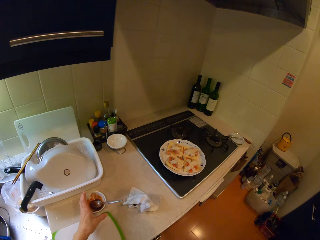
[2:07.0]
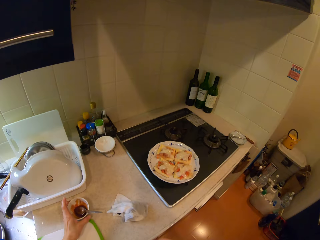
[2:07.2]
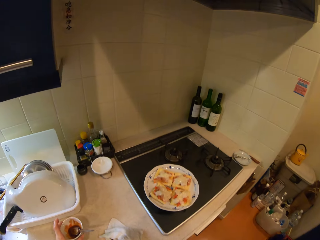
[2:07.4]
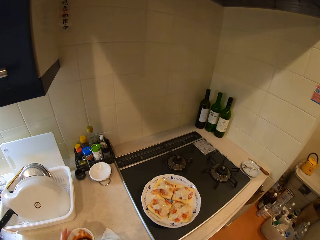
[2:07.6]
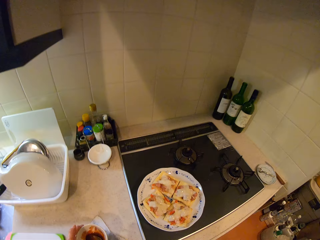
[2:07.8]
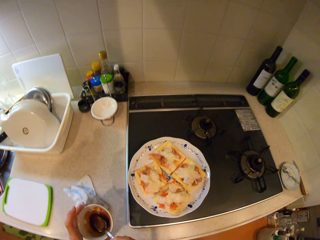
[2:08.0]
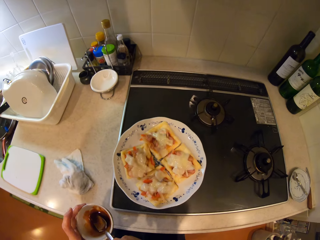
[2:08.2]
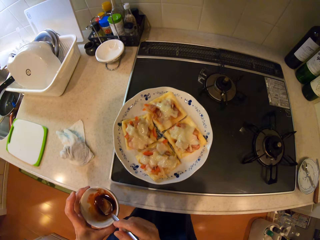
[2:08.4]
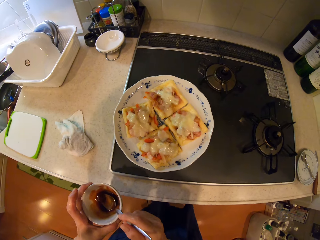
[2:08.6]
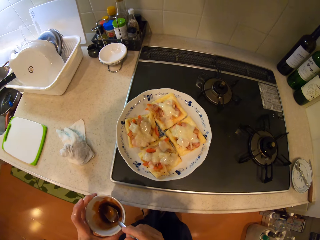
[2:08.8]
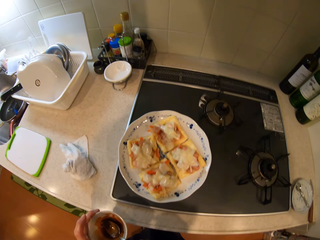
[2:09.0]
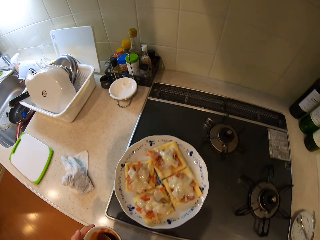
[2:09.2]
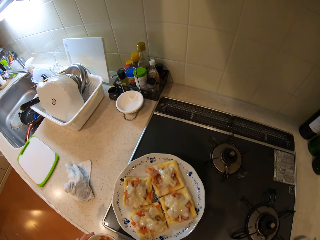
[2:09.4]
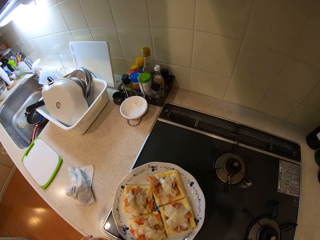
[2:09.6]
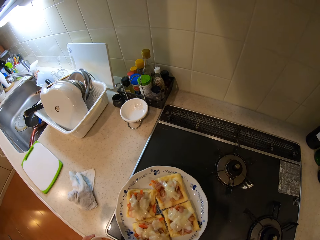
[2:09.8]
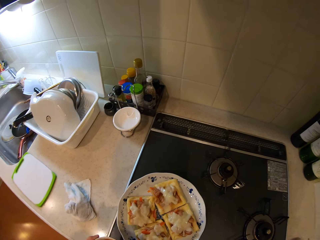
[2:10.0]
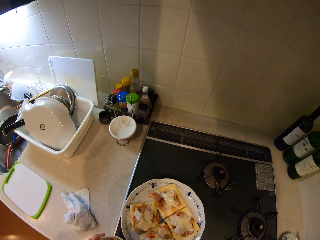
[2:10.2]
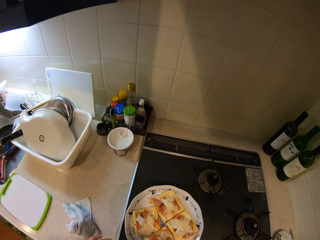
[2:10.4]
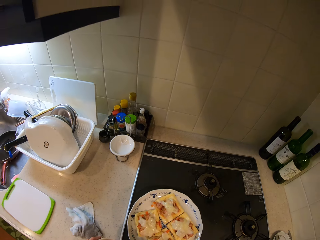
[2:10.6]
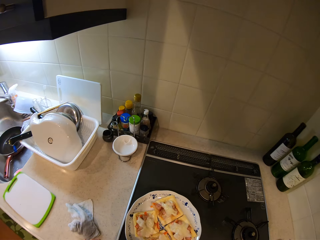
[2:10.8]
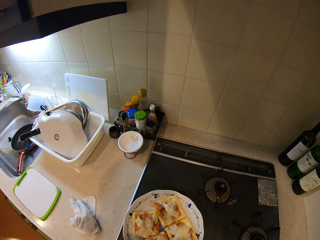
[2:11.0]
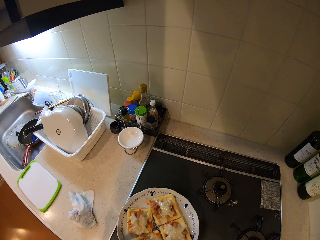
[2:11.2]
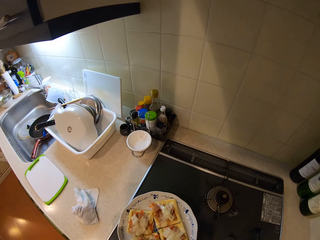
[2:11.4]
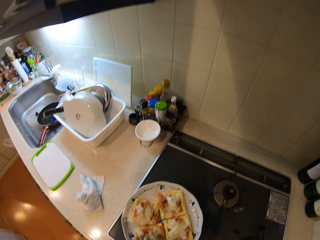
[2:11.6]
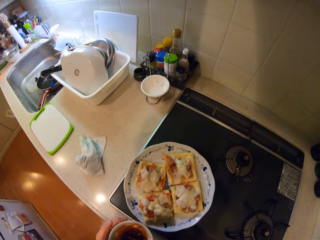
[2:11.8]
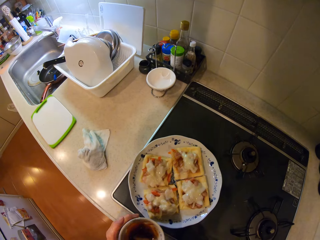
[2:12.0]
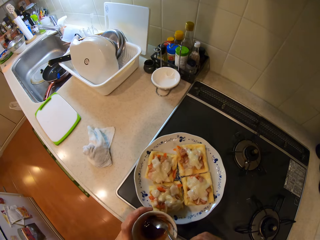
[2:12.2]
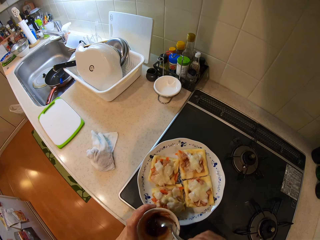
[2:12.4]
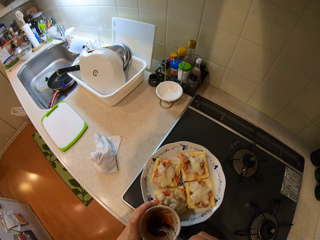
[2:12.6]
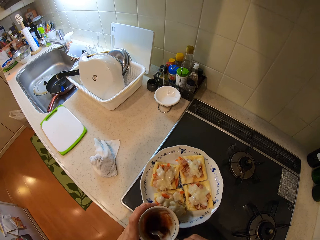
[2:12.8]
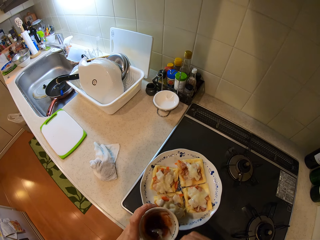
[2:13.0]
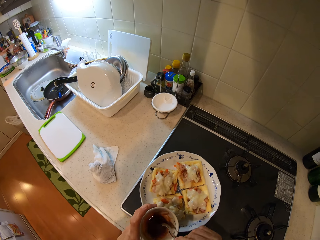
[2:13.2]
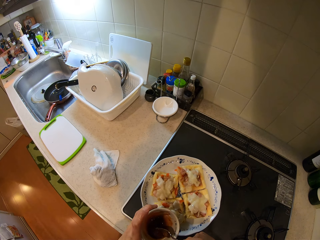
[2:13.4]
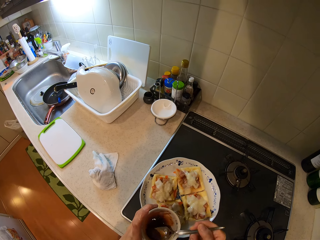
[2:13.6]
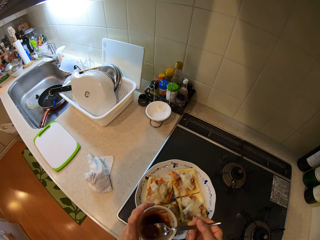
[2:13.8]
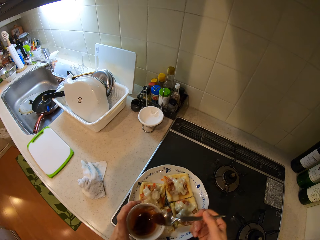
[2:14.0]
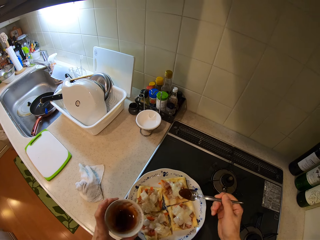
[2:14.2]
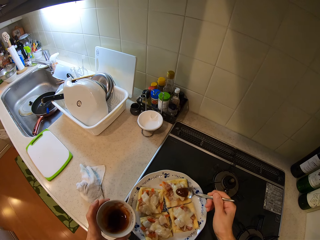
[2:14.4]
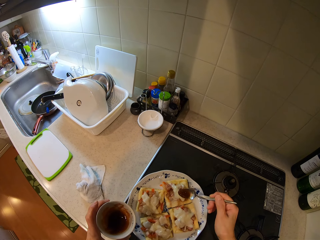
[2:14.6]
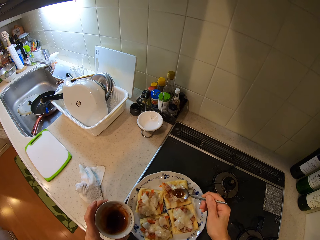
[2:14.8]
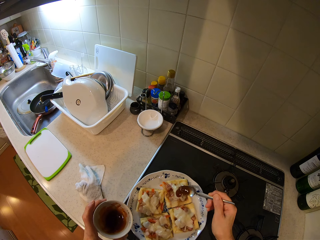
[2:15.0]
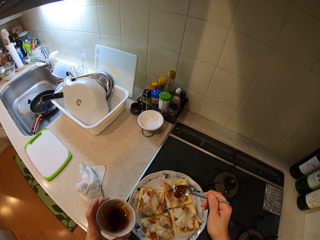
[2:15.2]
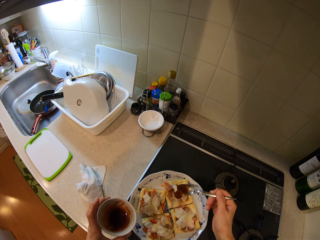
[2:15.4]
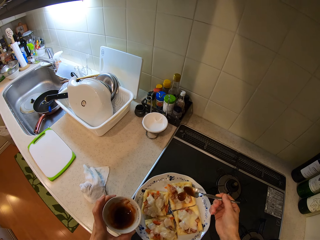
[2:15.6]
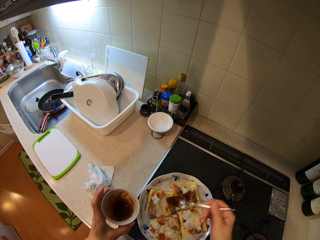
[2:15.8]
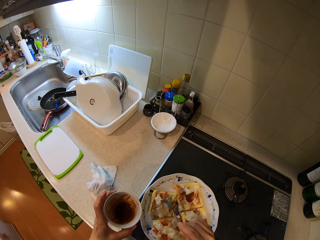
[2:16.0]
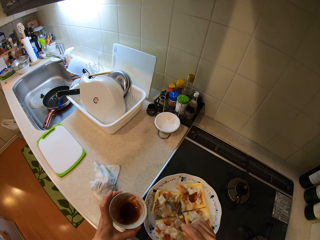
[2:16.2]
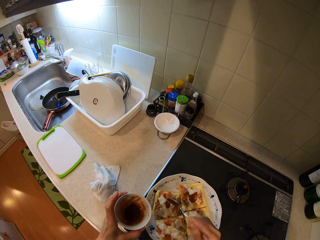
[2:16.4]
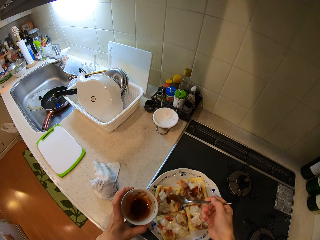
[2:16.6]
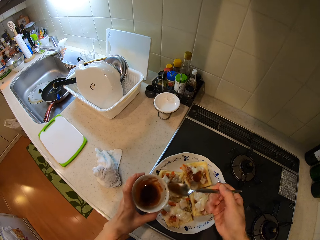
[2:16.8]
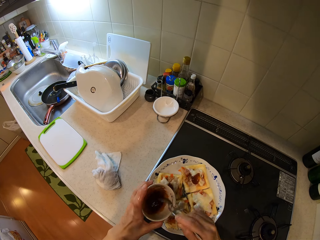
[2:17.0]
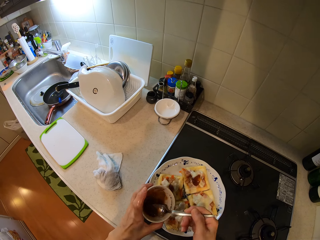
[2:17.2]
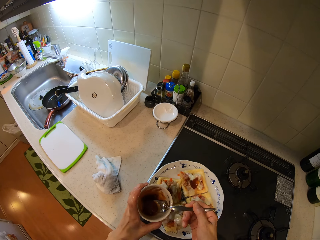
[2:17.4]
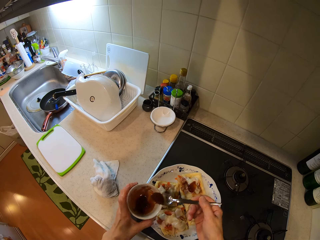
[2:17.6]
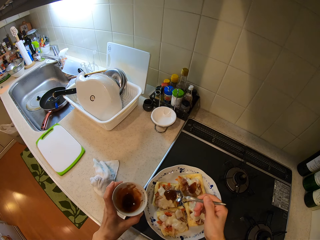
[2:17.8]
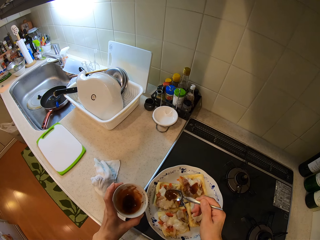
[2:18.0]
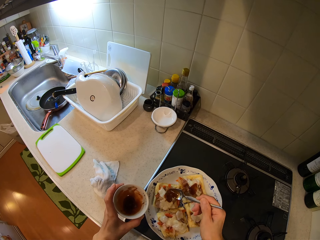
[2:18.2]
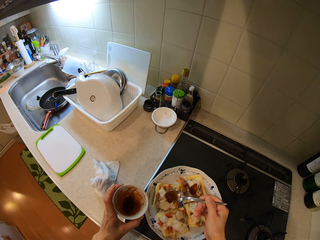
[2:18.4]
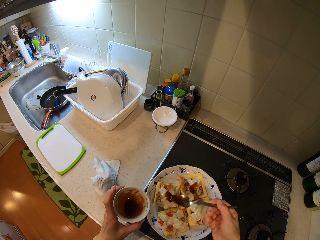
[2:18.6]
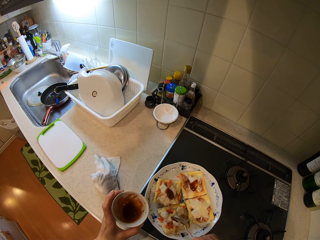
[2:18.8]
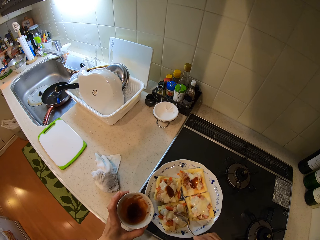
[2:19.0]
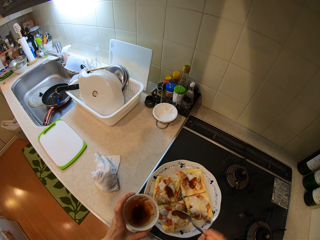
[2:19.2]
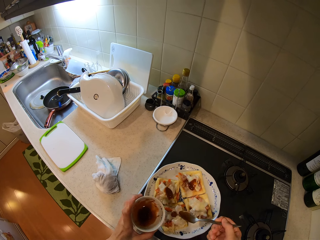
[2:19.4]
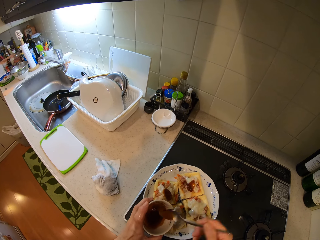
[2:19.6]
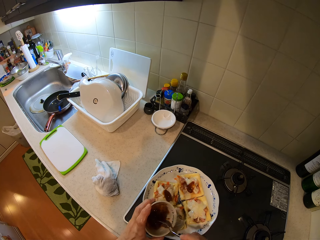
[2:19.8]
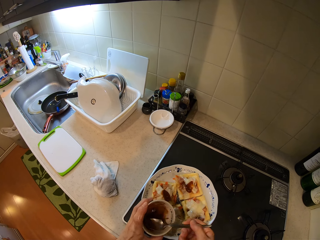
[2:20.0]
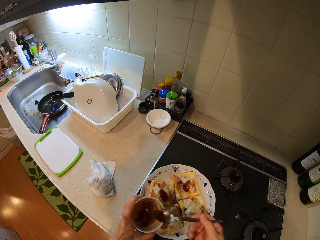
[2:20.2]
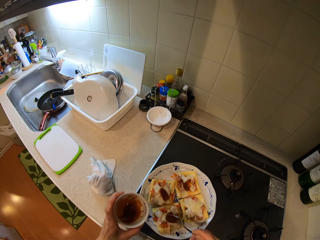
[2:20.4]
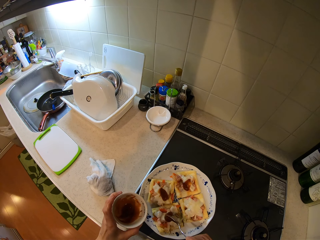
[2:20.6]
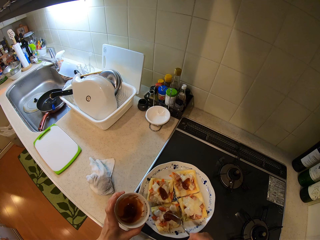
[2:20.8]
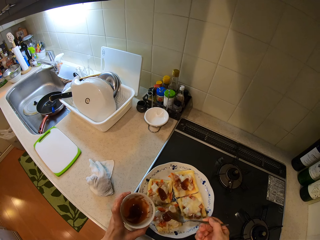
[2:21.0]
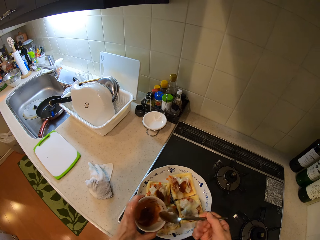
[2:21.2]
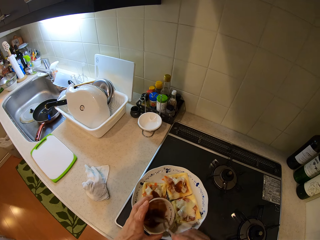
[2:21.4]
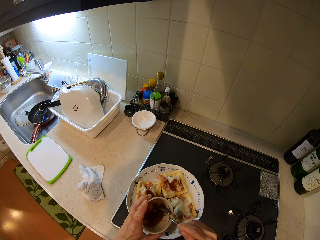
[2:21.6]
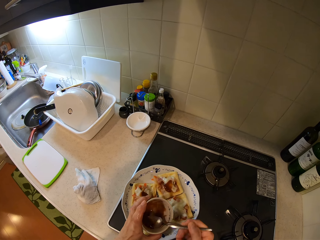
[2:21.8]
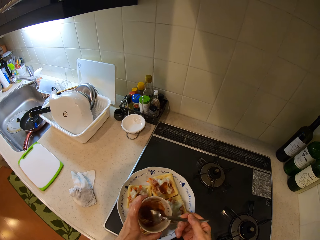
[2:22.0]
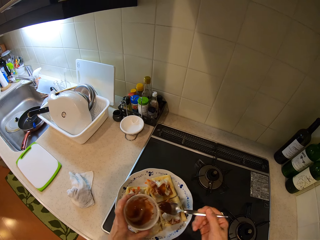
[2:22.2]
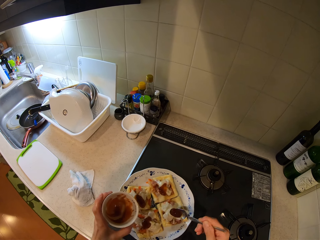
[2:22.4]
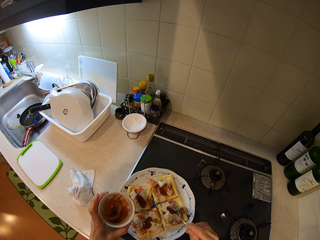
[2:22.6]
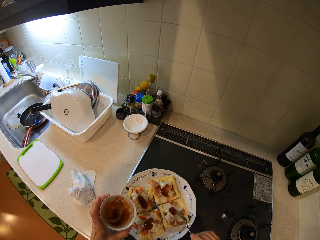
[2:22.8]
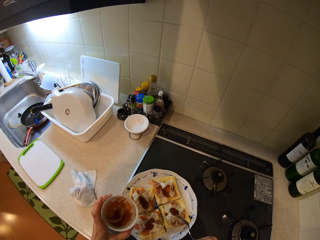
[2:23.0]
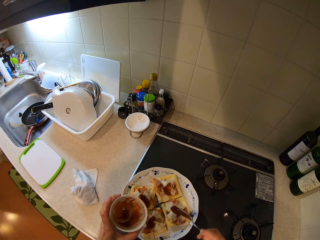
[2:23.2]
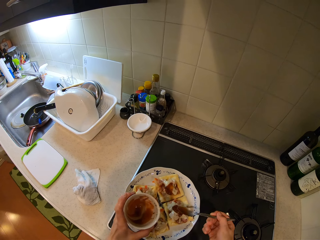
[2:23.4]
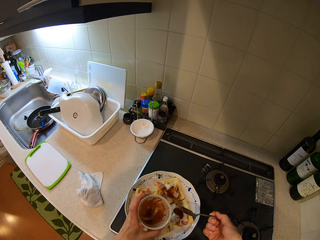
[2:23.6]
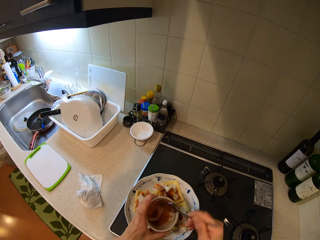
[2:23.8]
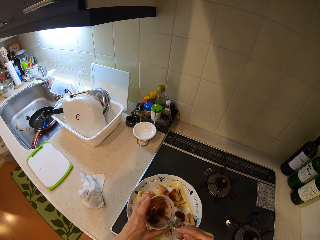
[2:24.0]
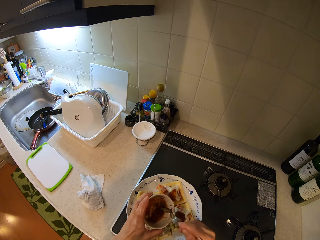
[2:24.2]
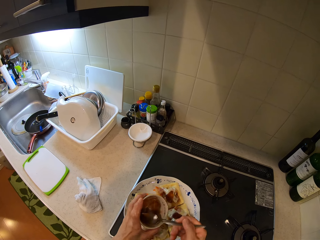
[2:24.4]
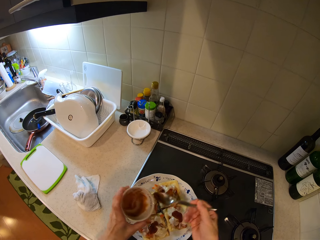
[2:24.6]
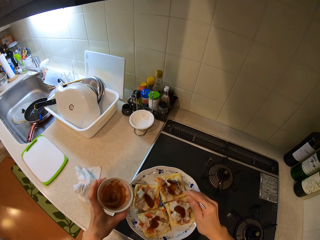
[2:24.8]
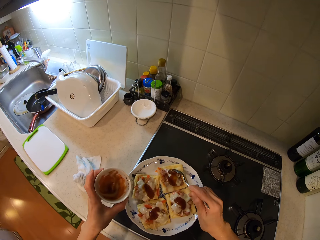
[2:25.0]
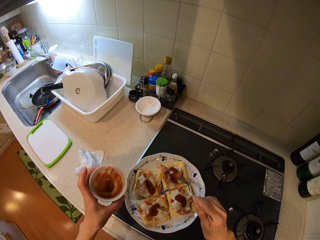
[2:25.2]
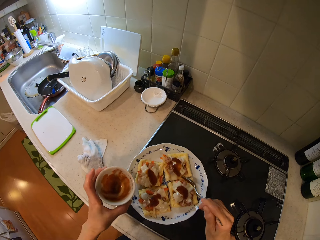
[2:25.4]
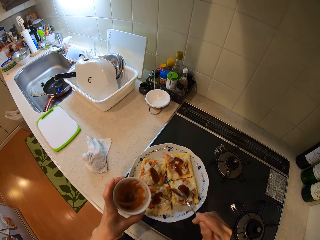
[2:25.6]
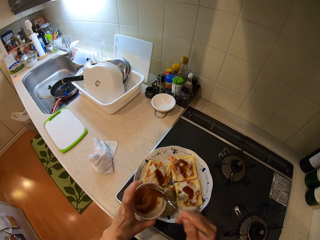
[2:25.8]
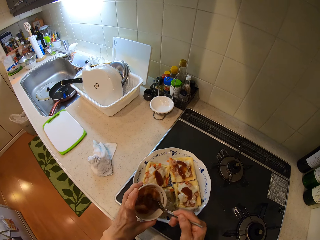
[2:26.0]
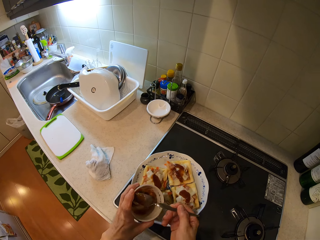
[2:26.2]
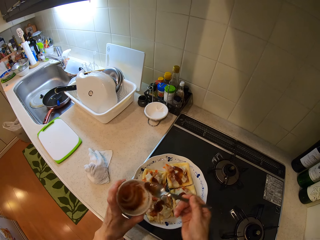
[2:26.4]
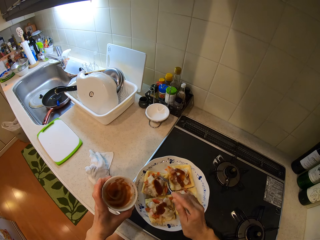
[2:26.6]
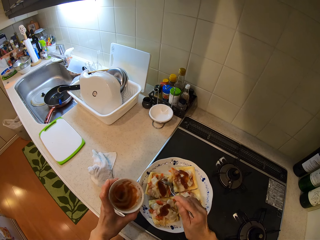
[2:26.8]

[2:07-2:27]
The camera wearer picks up a cup of jam from the table with his left hand. He looks around the cooking area. He takes jam from the cup with a spoon. He pours the jam on the sandwich in the plate with the spoon in his right hand. He takes jam from the cup with the spoon. He pours the jam on the sandwich in the plate with the spoon in his right hand. He takes jam from the cup with the spoon. He pours the jam on the sandwich in the plate with the spoon in his right hand. He takes jam from the cup with the spoon. He pours the jam on the sandwich in the plate with the spoon in his right hand. He takes jam from the cup with the spoon. He pours the jam on the sandwich in the plate with the spoon in his right hand. He takes jam from the cup with the spoon.

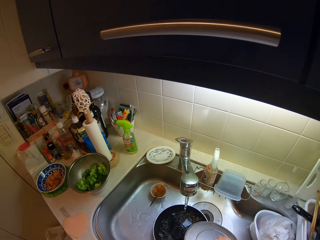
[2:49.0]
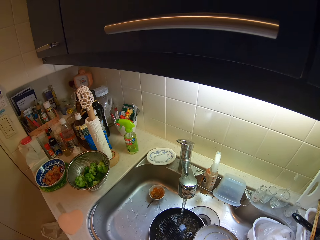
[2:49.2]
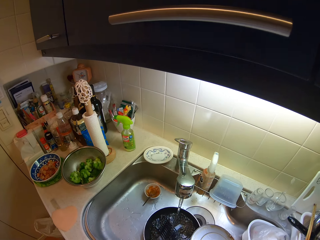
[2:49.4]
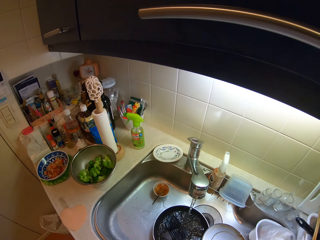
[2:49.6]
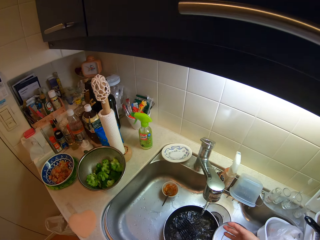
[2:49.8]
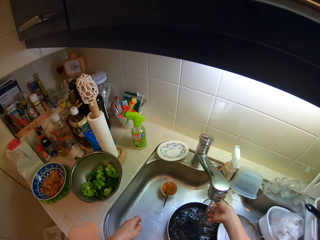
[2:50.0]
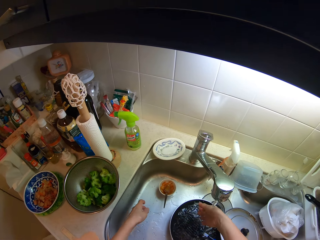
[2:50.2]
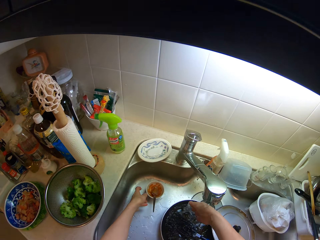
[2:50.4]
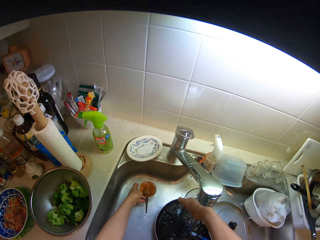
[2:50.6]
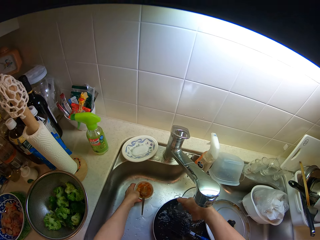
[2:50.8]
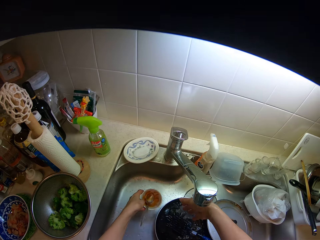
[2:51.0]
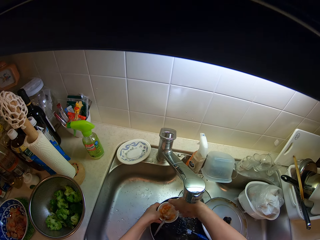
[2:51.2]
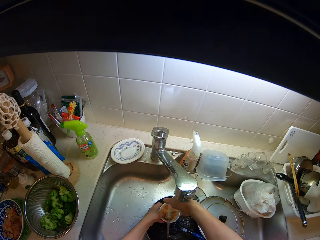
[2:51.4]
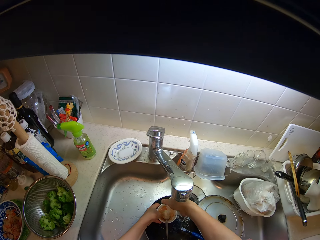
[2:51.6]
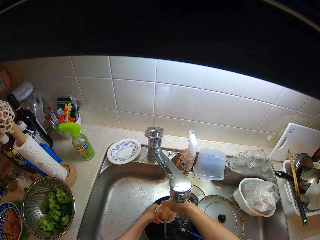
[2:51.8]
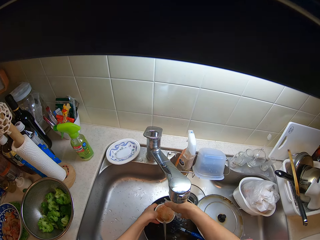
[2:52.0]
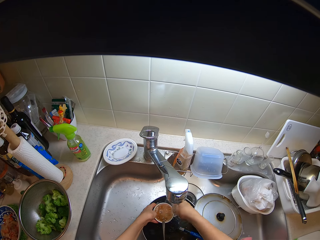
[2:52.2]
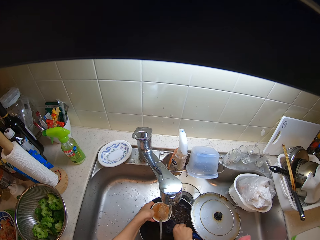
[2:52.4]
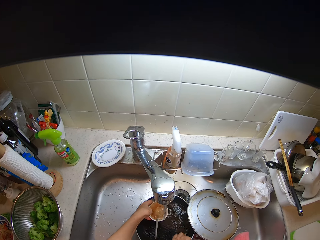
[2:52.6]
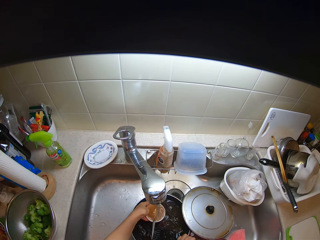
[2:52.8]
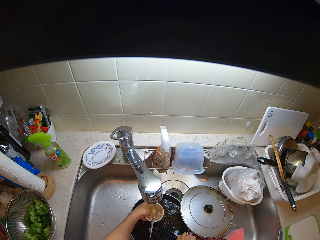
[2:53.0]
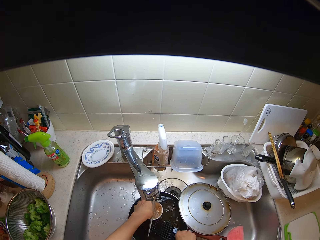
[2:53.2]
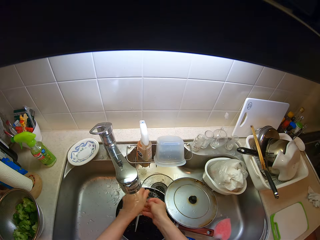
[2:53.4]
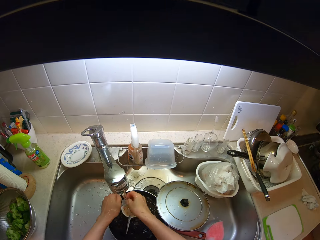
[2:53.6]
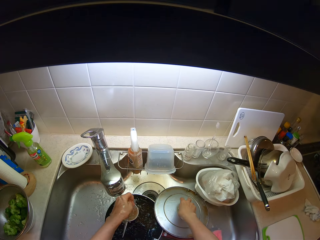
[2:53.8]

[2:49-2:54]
The camera wearer puts the lid down. They pick up a bowl. They put the bowl in running water.
